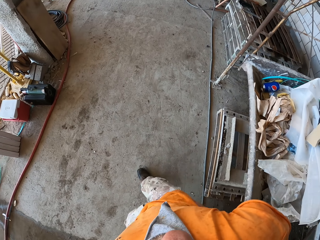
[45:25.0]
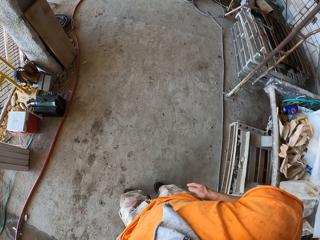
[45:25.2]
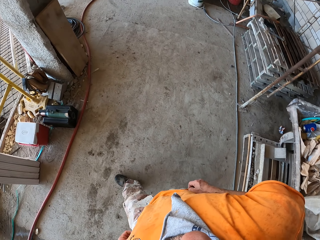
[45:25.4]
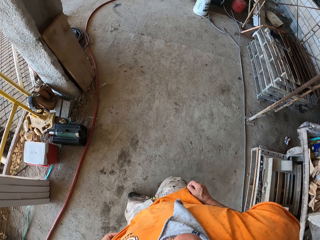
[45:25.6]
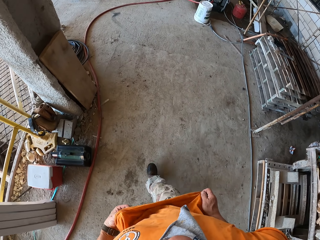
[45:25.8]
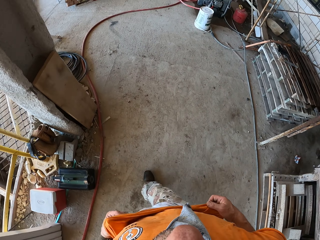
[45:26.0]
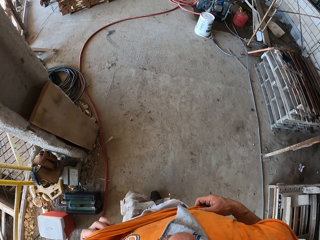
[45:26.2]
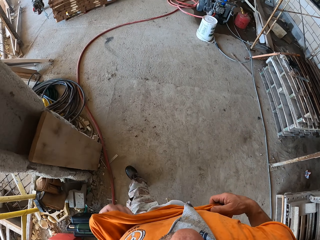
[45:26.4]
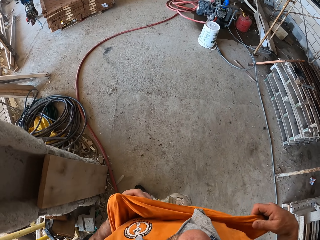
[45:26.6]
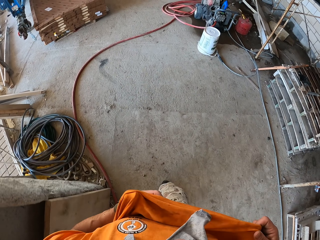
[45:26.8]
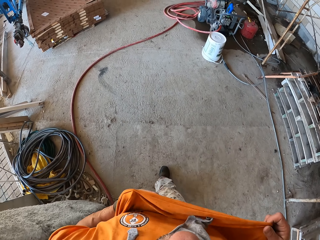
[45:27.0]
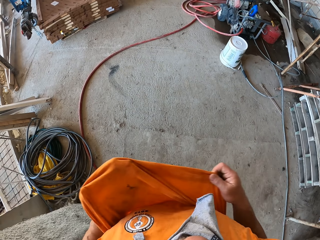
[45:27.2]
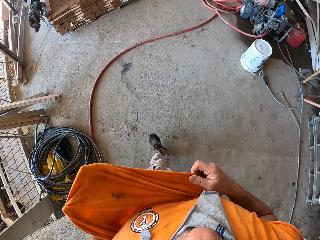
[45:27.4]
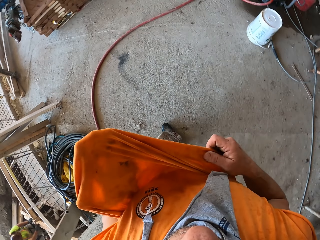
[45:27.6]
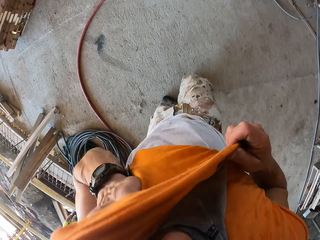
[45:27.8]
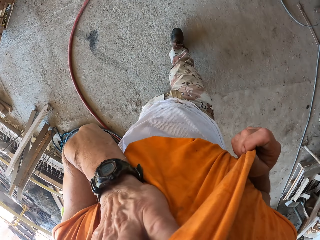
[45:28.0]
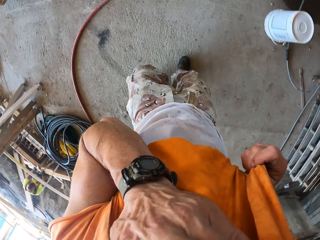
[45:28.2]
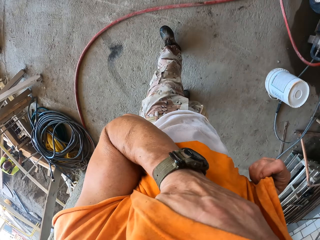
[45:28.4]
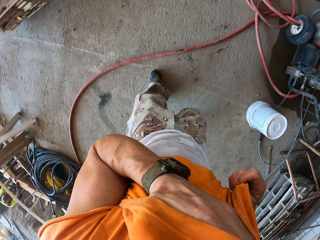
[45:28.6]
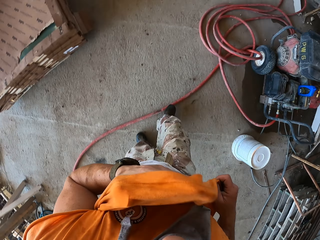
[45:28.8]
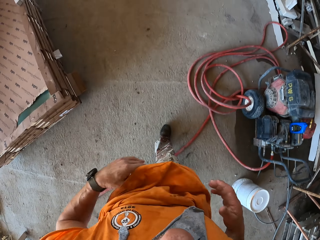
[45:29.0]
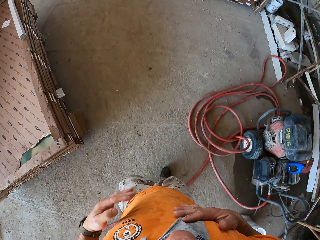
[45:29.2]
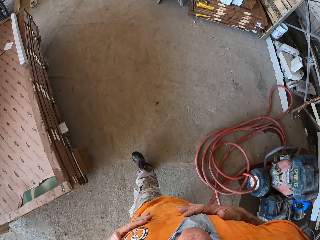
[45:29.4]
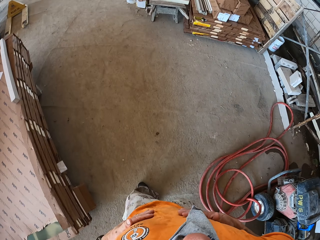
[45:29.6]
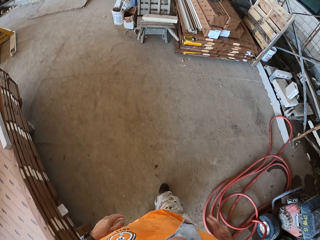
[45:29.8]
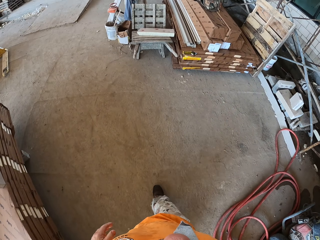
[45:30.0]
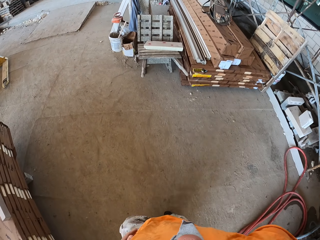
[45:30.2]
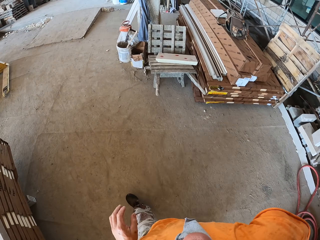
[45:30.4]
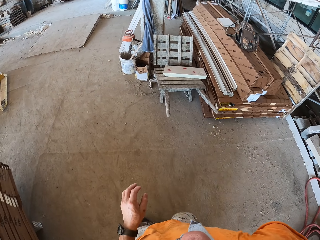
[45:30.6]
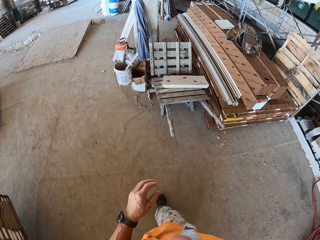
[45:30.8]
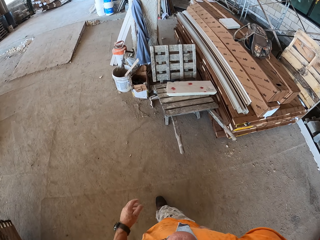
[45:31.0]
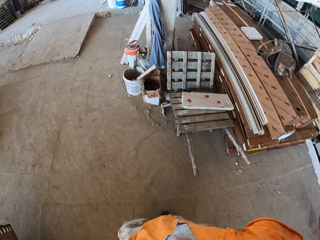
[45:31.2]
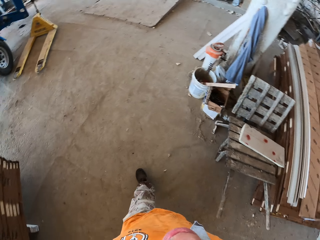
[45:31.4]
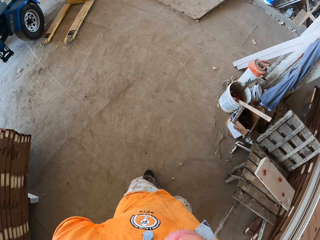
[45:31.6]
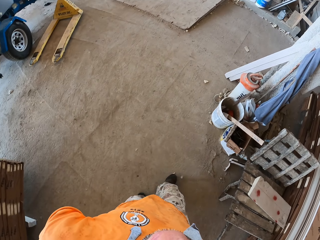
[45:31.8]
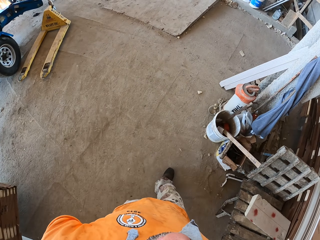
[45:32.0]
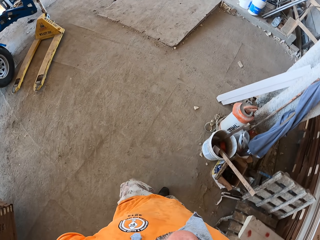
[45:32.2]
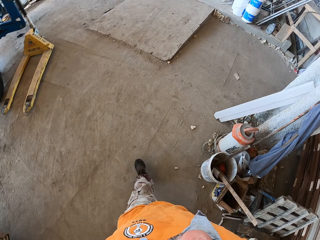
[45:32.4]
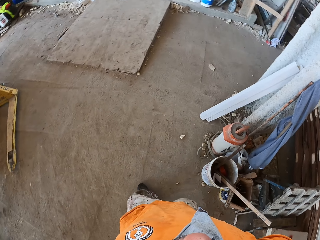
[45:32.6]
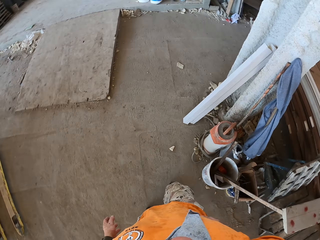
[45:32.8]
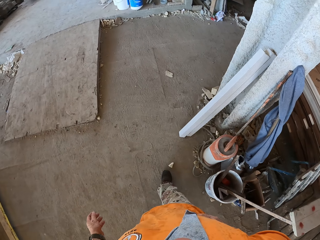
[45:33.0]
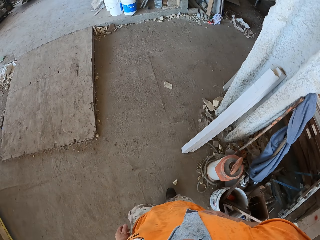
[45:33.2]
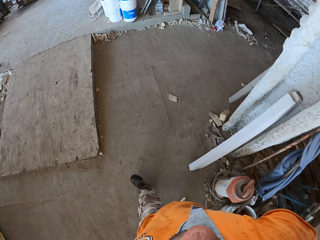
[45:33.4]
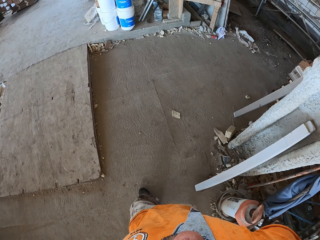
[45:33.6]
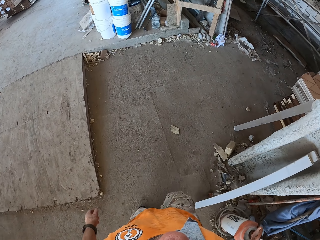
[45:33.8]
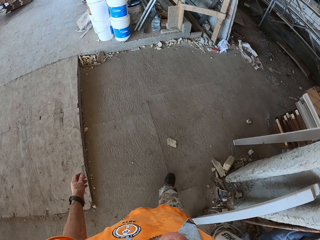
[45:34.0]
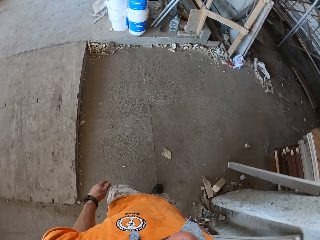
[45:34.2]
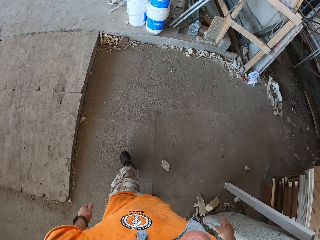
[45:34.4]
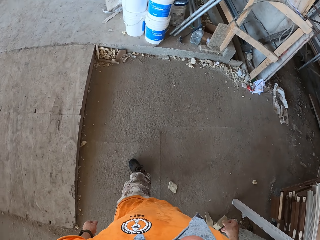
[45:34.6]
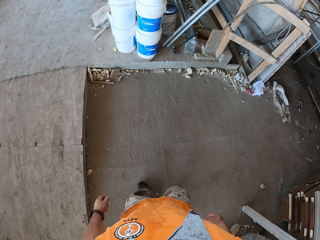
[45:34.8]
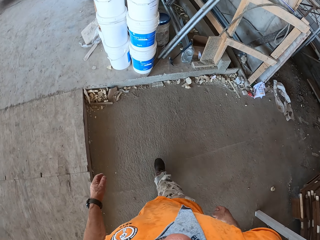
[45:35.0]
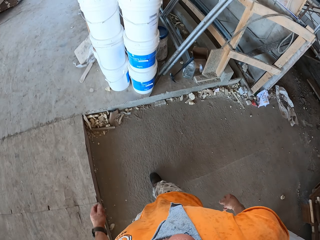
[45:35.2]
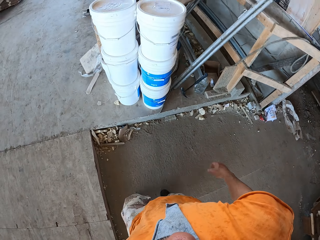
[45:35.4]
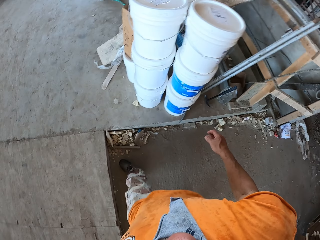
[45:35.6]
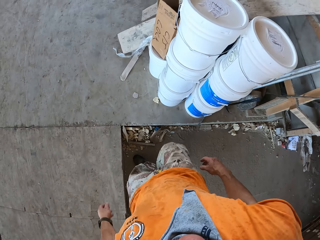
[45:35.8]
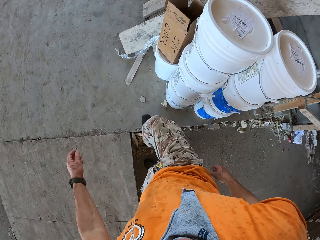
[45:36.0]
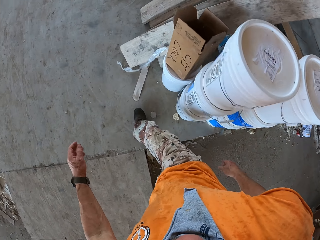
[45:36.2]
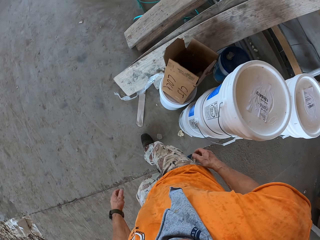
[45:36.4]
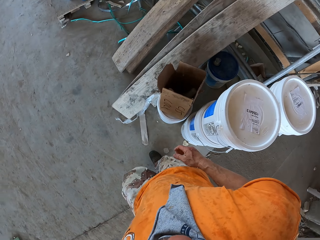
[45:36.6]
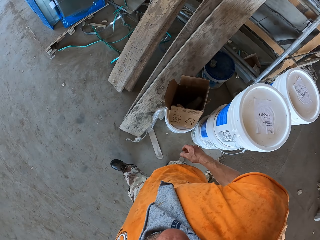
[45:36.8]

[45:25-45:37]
The camera wearer touches his clothes. He wipes his face with a cloth. He lifts the t-shirt. He walks around the area.

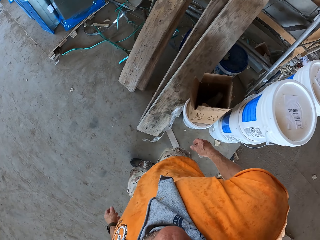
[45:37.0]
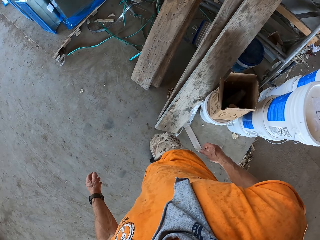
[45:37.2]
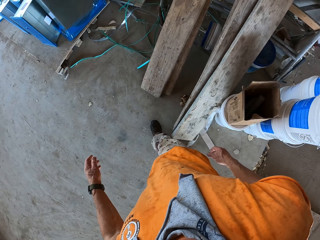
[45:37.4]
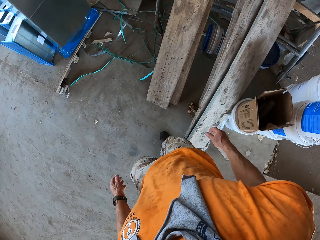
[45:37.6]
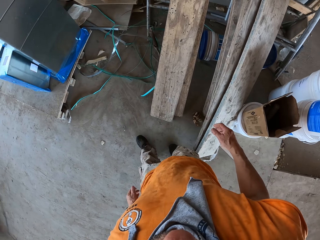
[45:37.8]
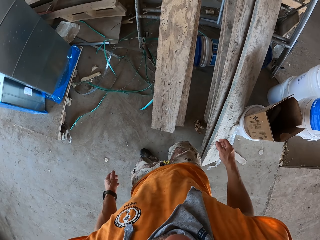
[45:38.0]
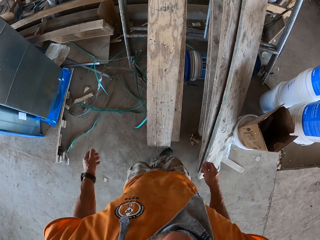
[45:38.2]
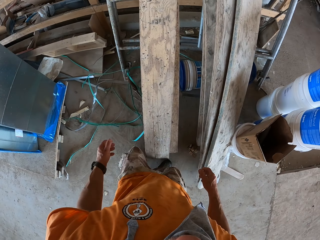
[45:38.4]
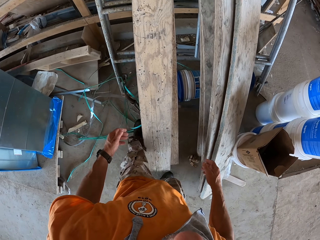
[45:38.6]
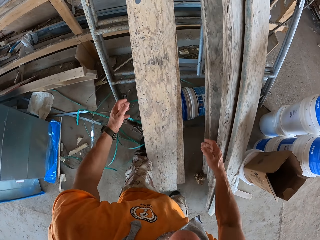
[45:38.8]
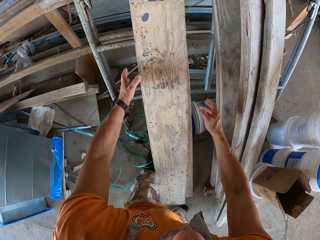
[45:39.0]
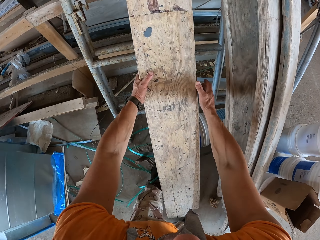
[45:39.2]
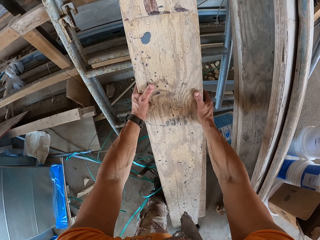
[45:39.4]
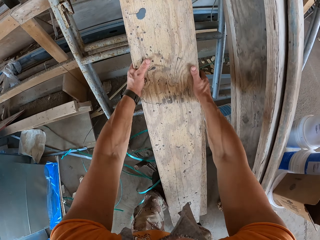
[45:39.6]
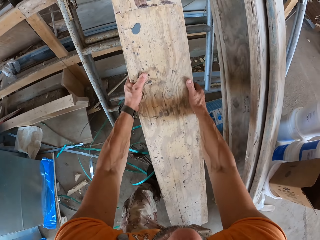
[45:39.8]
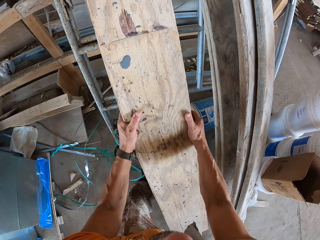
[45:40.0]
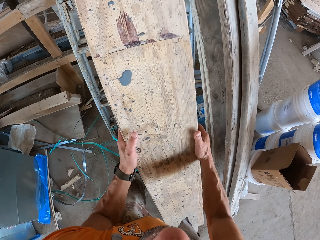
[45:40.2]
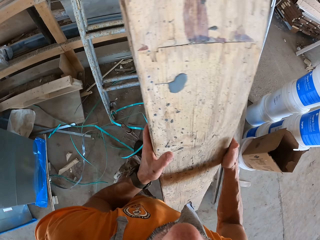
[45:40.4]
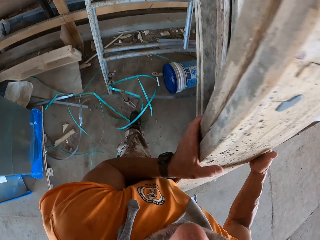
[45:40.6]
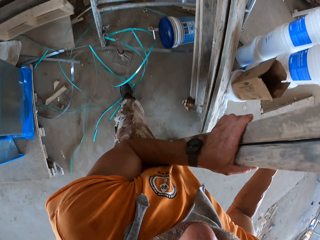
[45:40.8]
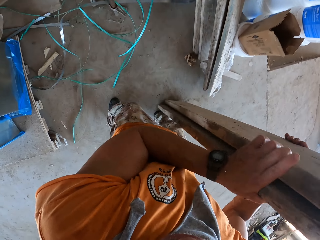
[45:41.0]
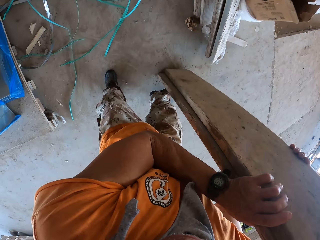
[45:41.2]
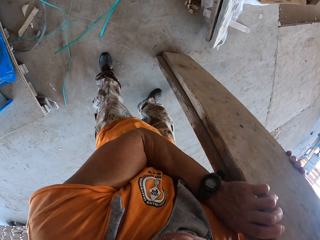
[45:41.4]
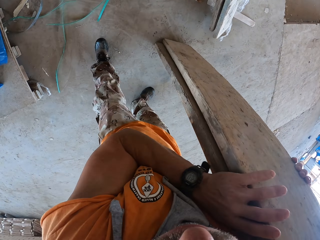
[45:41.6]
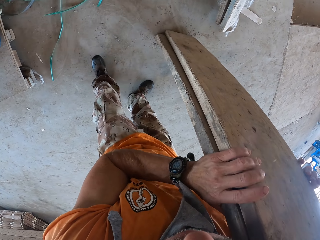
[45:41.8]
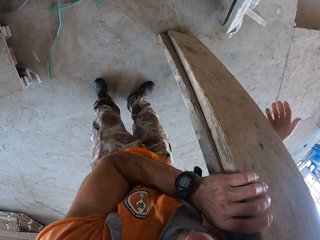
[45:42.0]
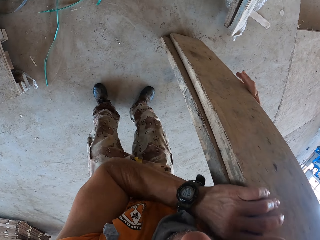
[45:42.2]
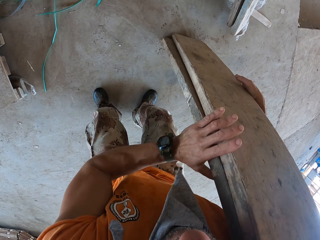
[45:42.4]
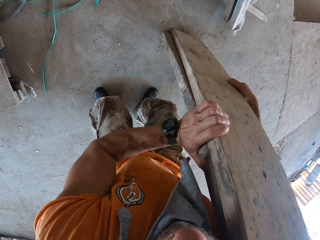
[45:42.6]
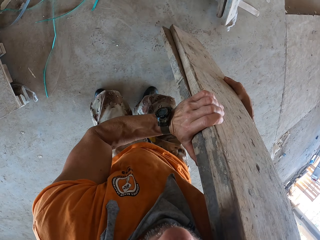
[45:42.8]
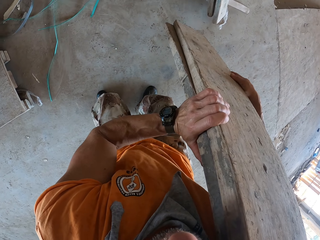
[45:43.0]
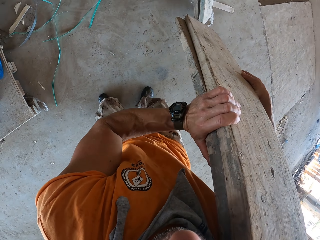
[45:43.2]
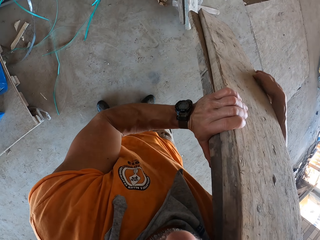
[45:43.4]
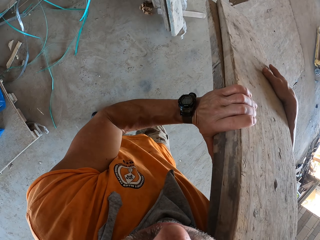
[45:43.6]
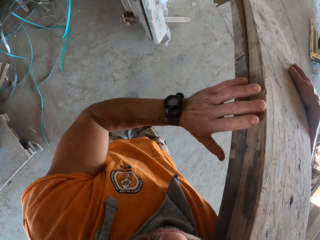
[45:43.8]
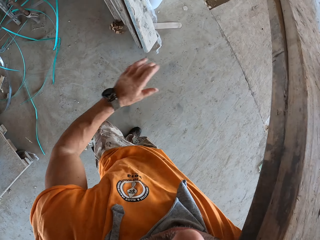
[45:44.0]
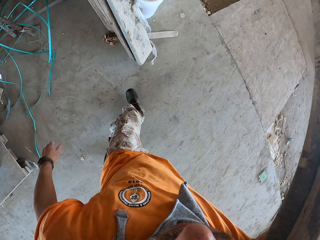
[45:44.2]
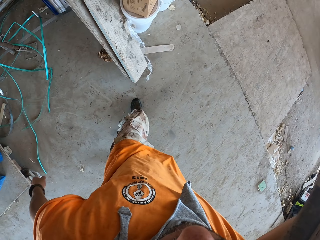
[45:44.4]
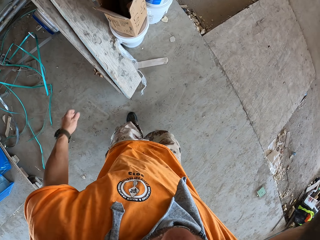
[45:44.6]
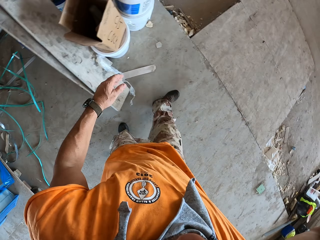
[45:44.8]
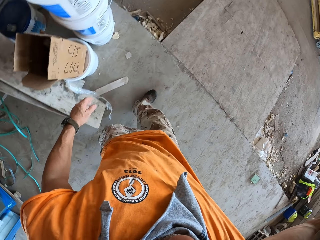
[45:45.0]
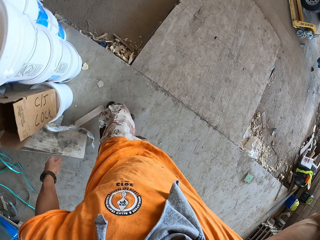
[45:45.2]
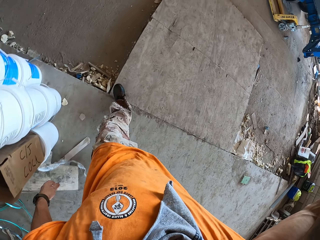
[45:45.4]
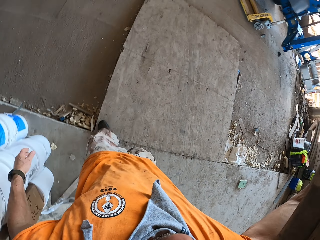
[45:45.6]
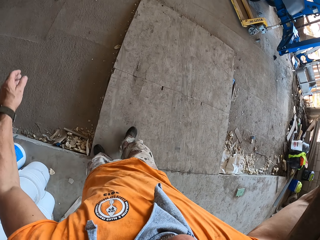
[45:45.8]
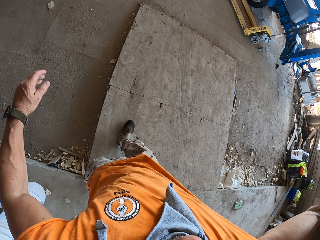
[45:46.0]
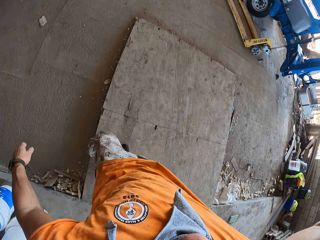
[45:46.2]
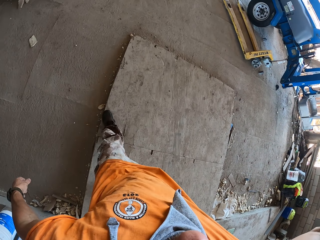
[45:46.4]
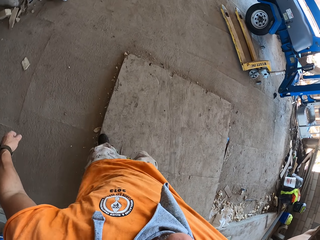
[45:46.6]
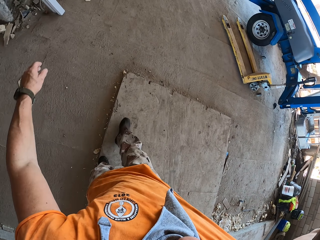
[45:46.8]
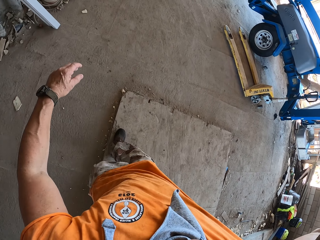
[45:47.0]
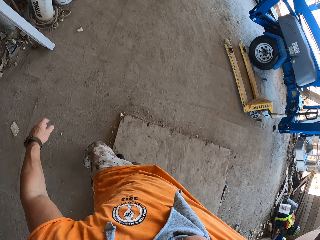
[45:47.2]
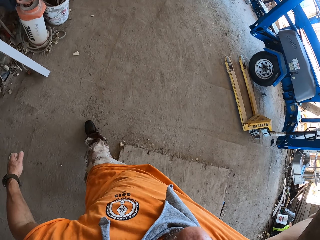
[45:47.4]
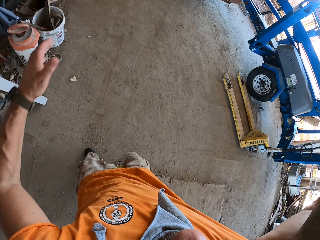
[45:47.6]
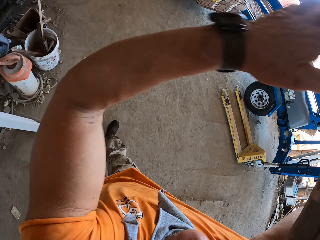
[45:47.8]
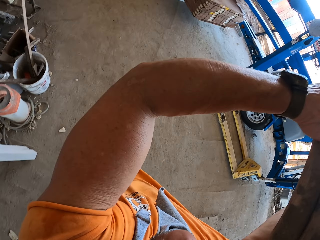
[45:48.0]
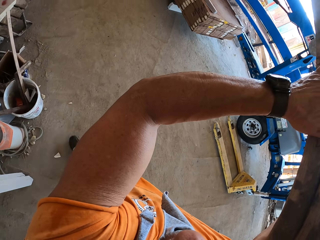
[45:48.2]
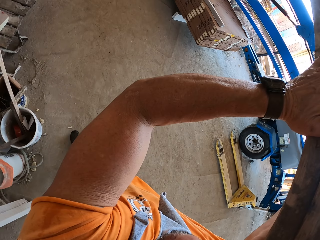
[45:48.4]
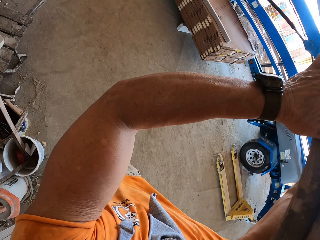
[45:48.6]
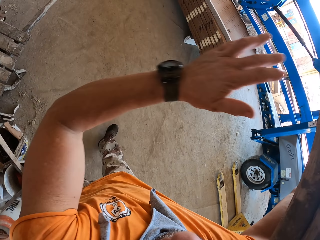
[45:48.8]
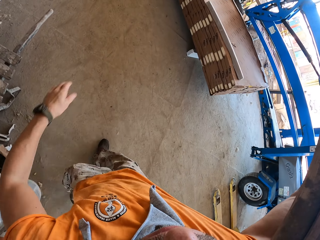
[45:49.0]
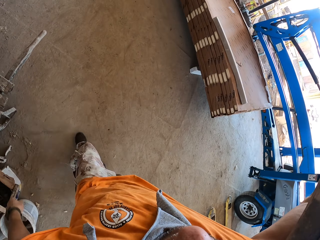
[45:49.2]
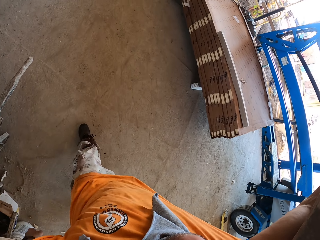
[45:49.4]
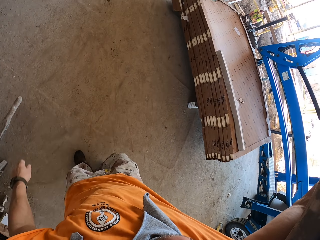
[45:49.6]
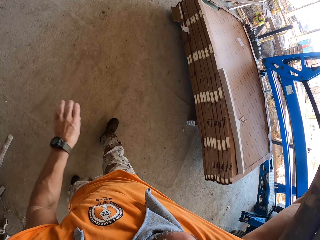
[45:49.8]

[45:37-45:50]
The camera wearer picks lumber from the stand. He carries the lumber on his shoulder. He walks around the area.
